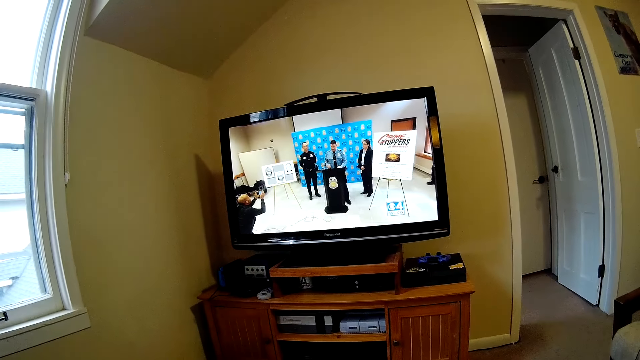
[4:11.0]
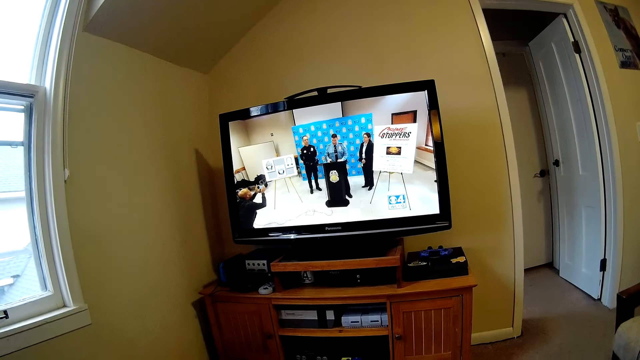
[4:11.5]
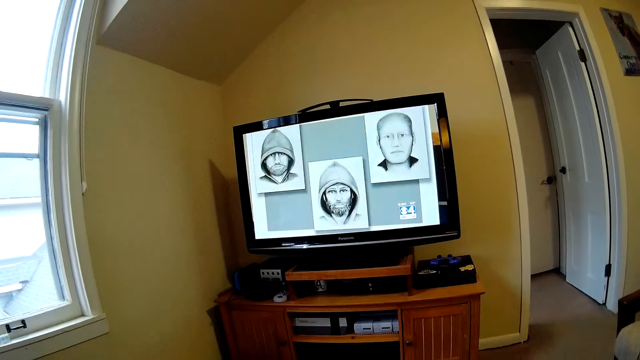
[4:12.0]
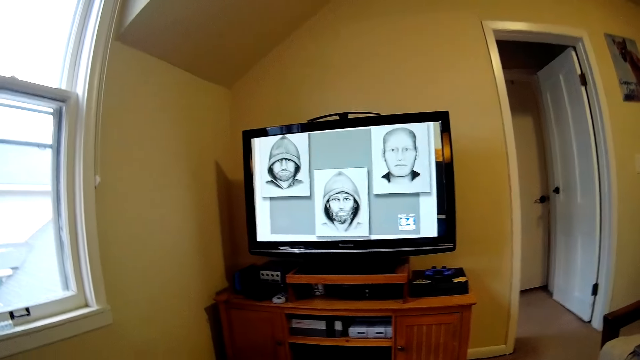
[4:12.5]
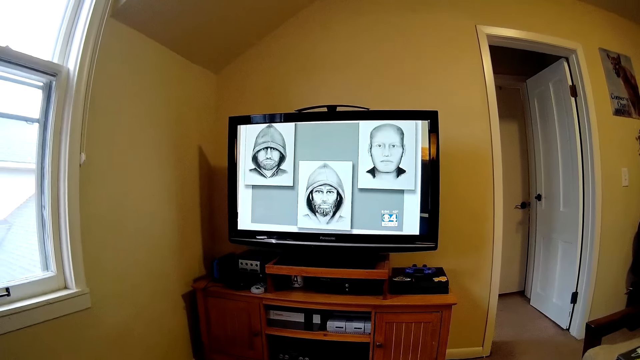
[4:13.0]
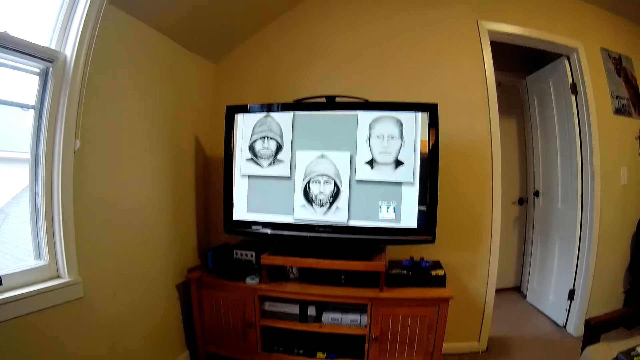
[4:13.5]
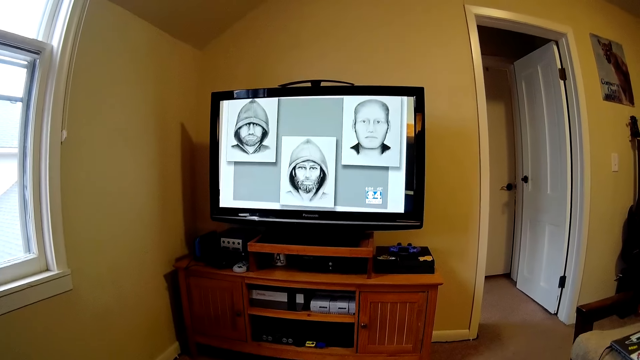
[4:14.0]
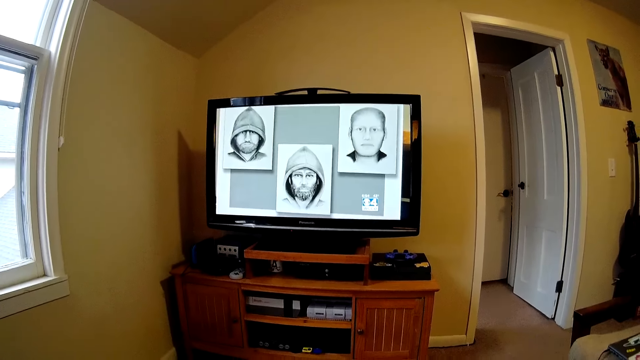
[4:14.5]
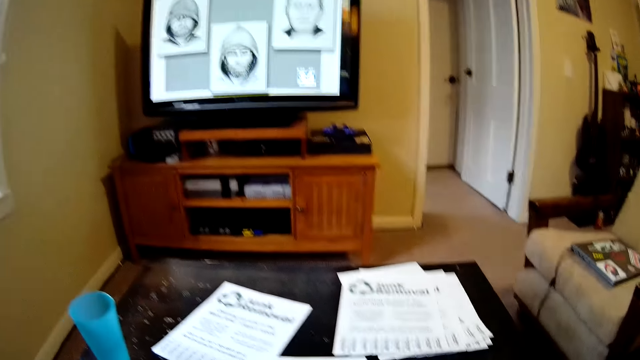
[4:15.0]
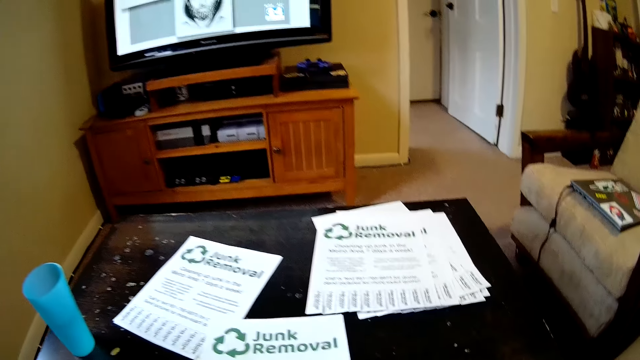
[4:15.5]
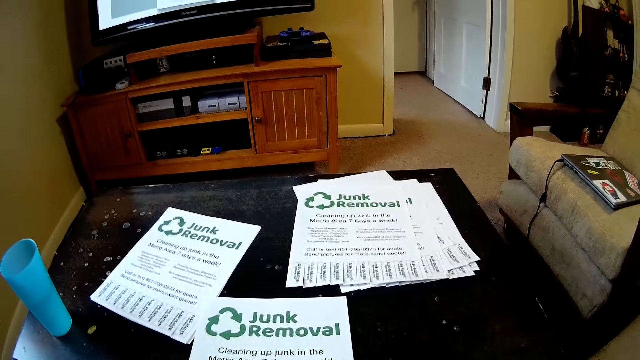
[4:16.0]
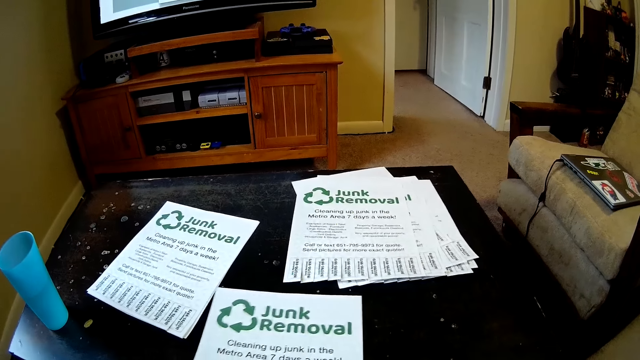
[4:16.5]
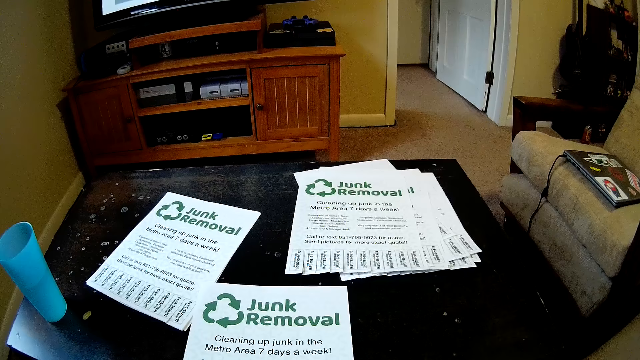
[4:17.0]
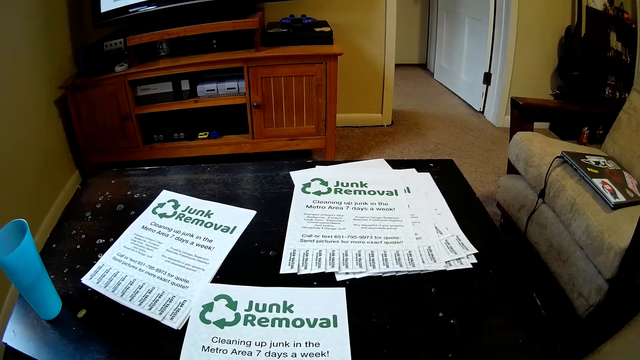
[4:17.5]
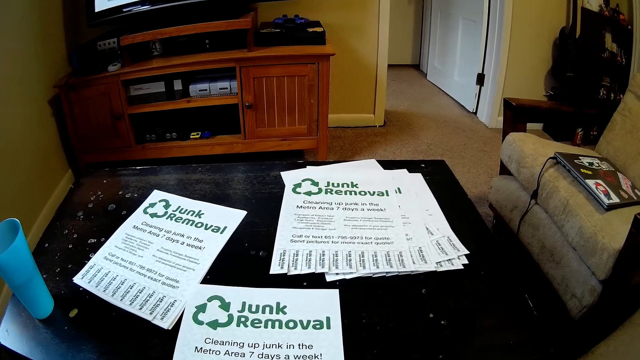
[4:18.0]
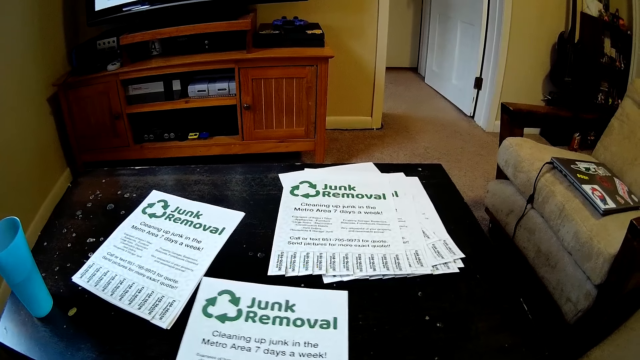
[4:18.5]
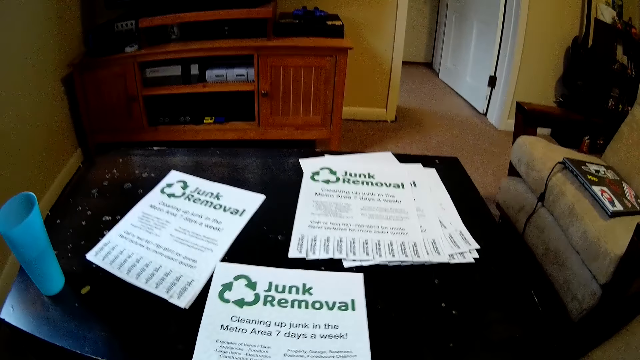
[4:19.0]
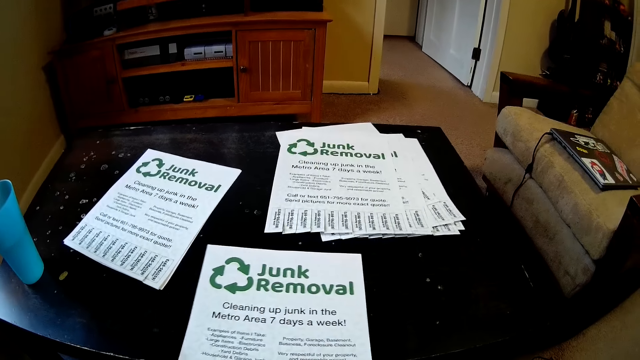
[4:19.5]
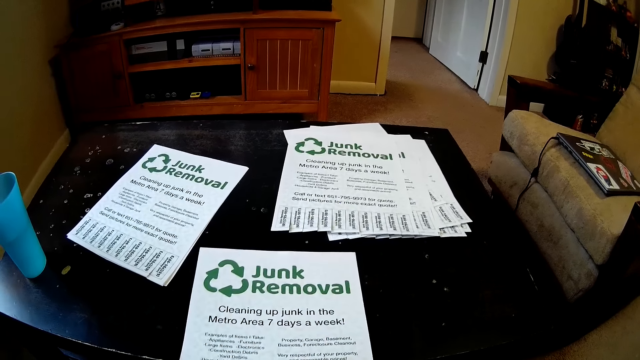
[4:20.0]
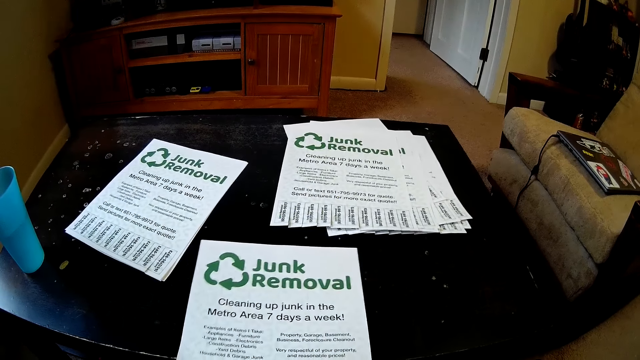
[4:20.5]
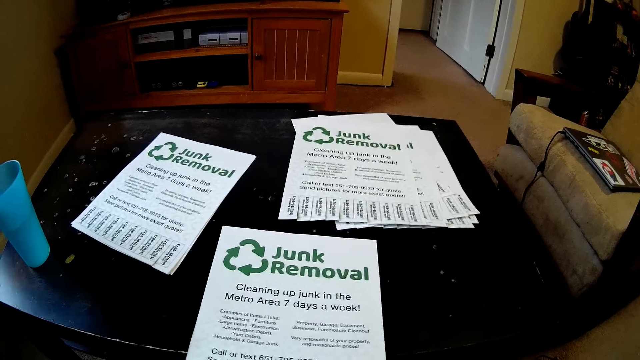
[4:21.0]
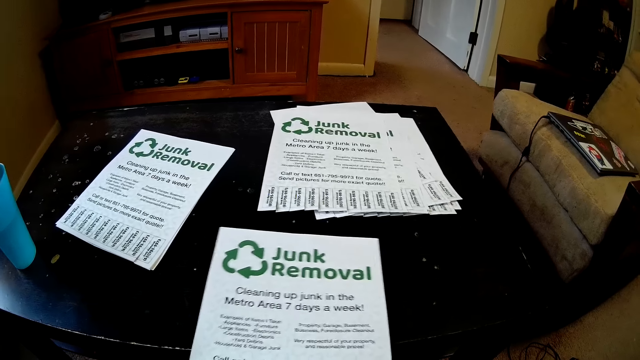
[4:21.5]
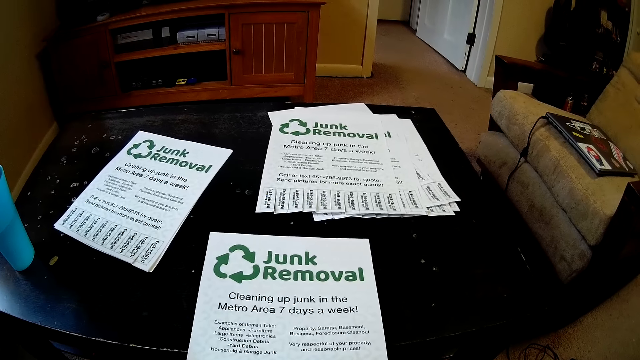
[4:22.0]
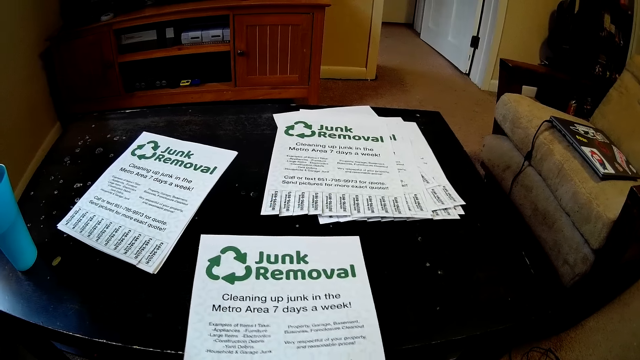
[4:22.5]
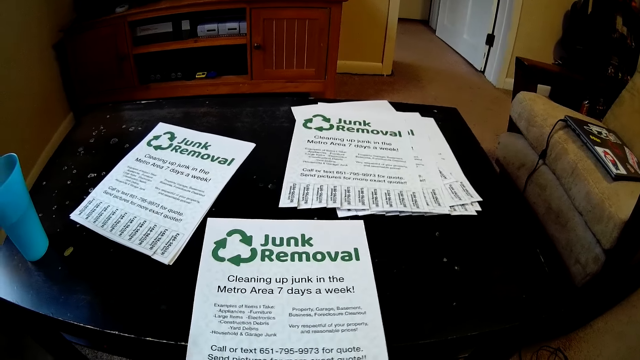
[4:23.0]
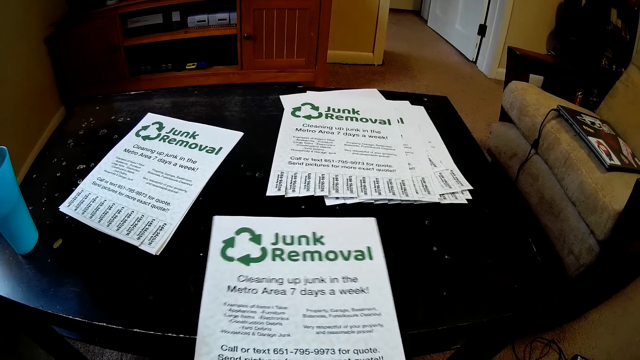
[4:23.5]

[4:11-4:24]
The camera wearer moves a paper on the table. They cut the paper with a pair of scissors.

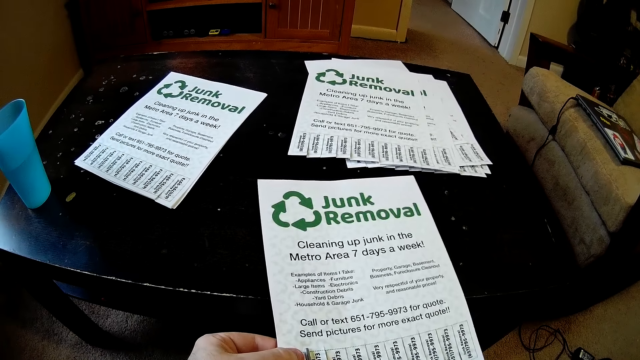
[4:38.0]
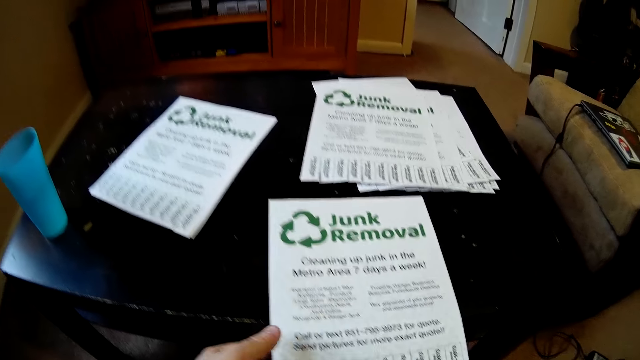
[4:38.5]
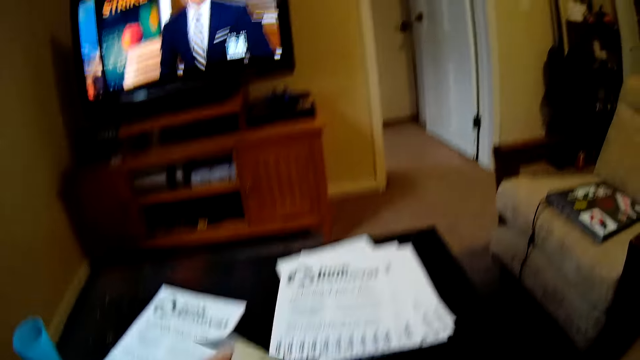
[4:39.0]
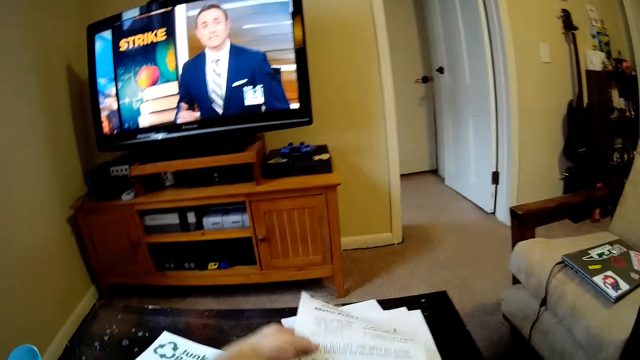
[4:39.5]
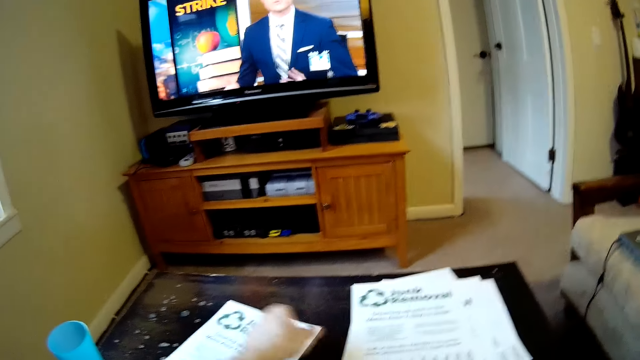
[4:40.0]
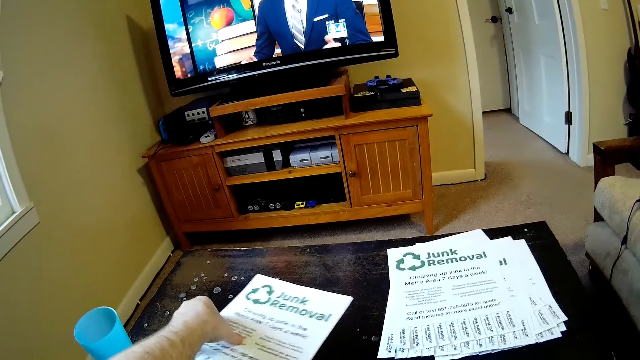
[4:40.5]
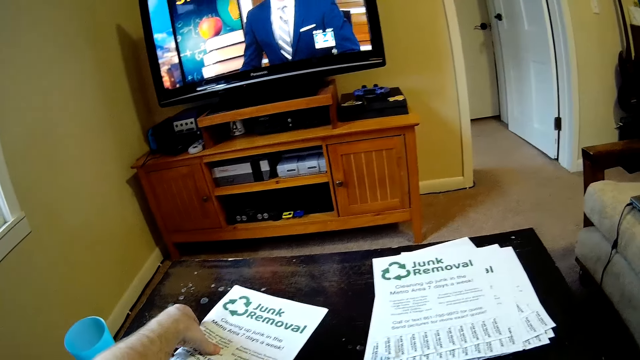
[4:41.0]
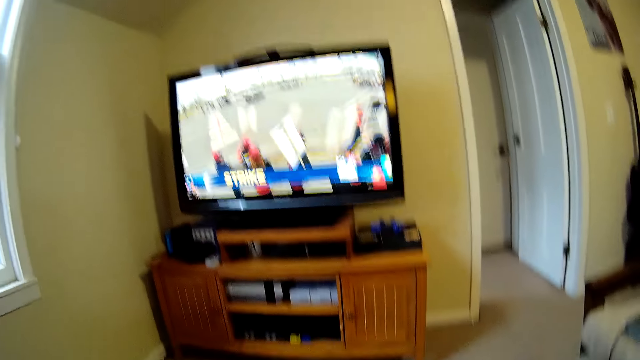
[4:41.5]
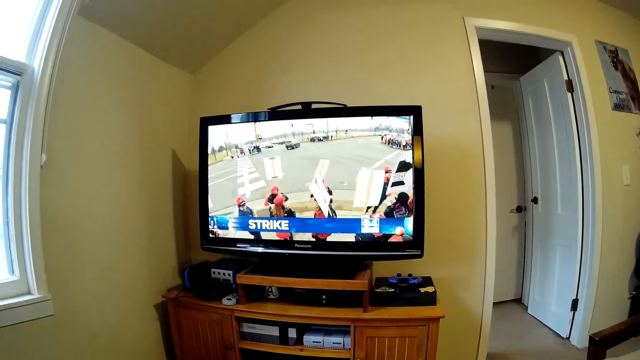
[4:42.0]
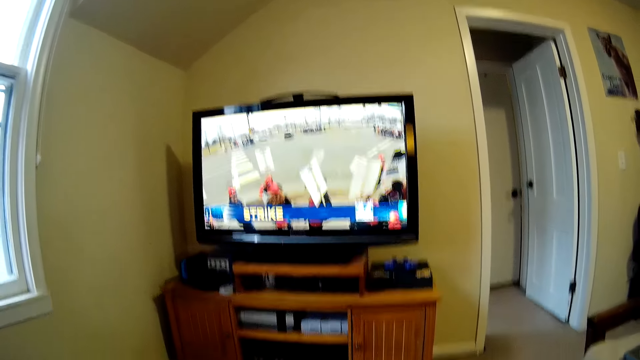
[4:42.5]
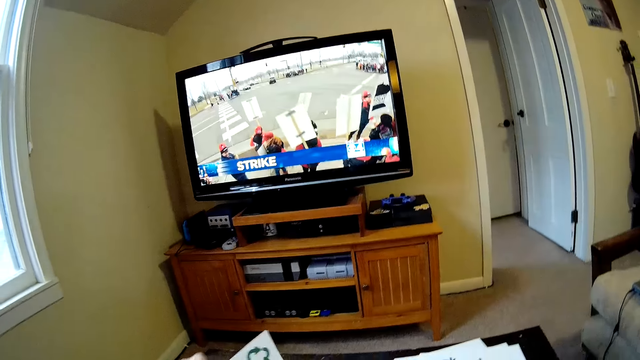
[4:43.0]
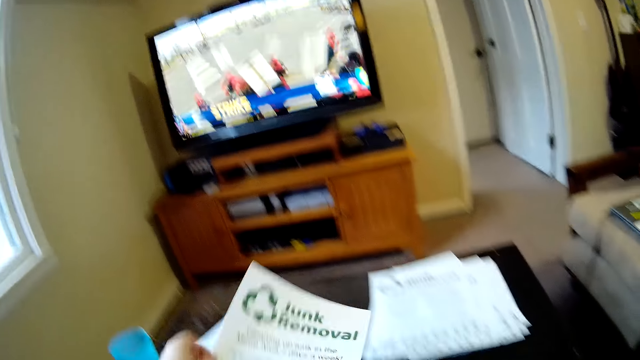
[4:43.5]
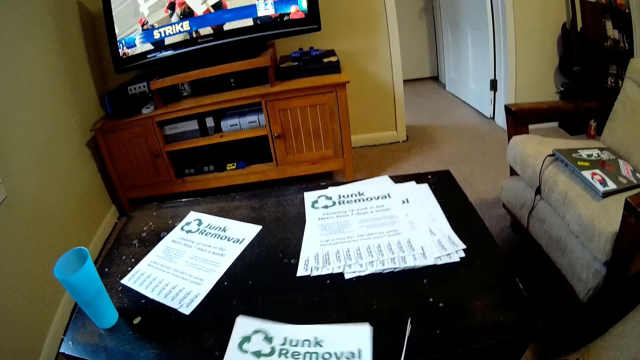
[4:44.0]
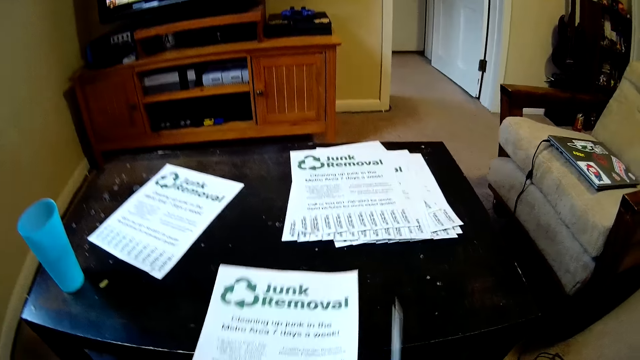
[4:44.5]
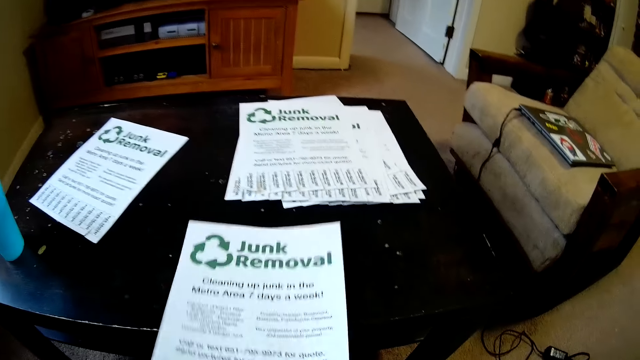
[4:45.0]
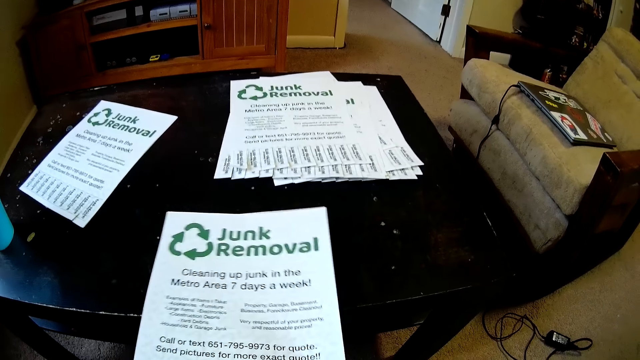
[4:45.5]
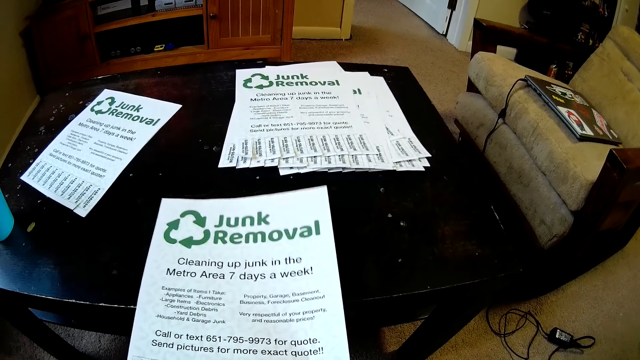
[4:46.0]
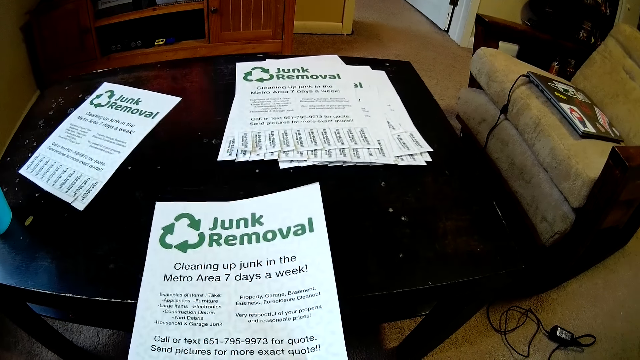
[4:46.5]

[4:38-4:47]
The camera wearer places the paper on top of another. They pick a paper from the others. They look at the television. They place the paper on the table. They cut a piece of paper with a pair of scissors.
